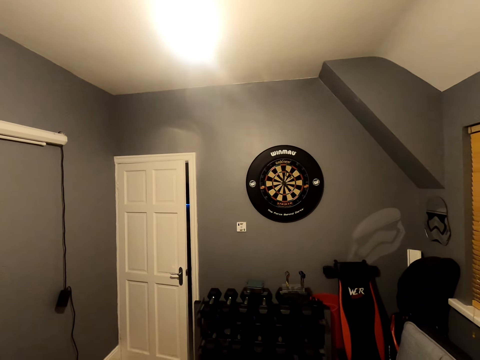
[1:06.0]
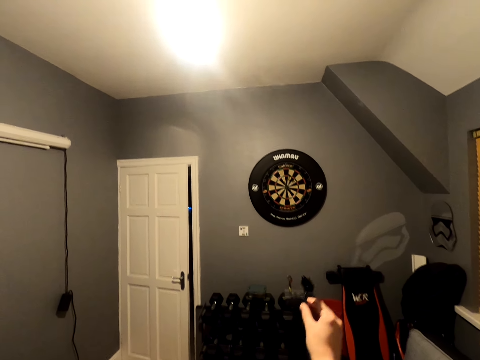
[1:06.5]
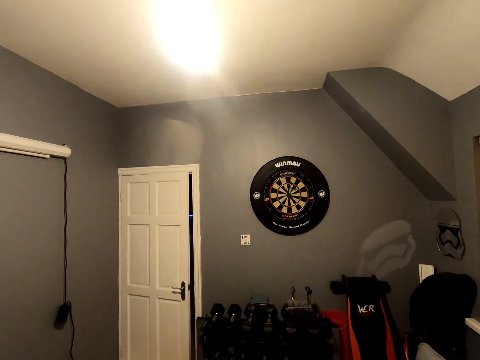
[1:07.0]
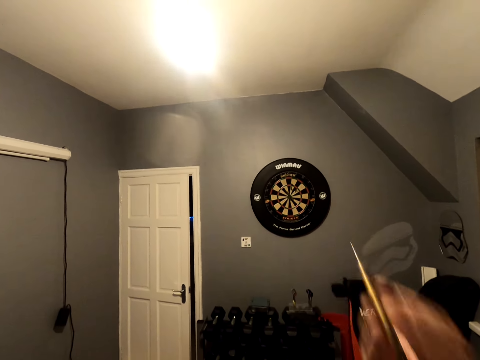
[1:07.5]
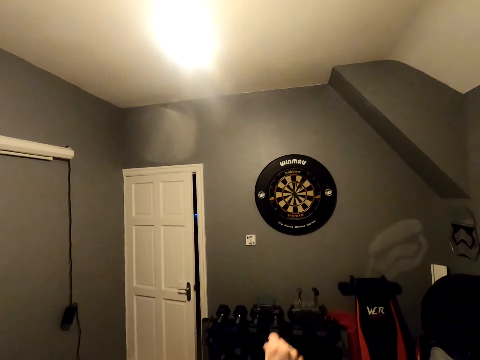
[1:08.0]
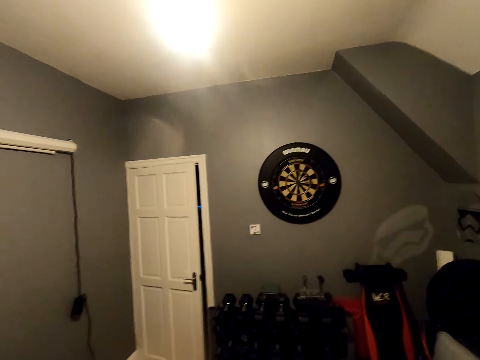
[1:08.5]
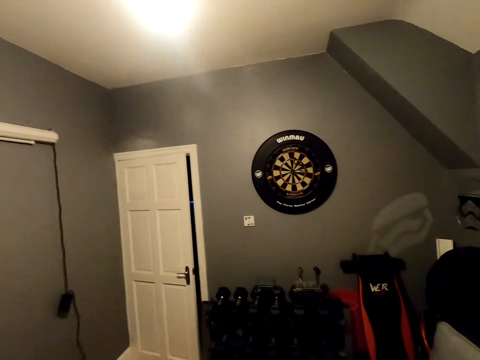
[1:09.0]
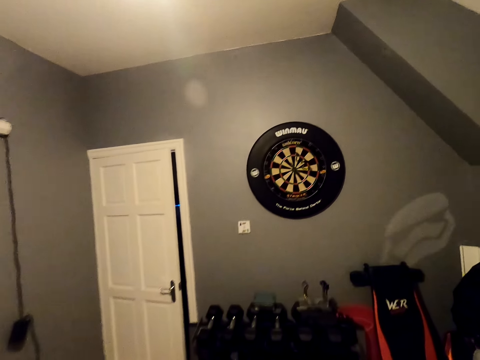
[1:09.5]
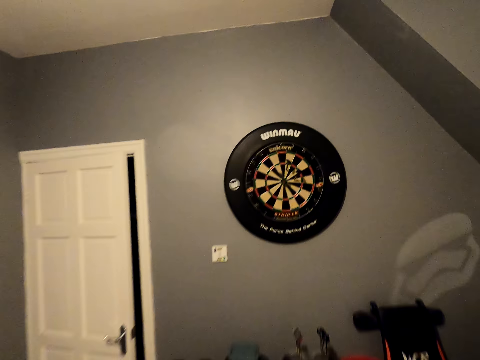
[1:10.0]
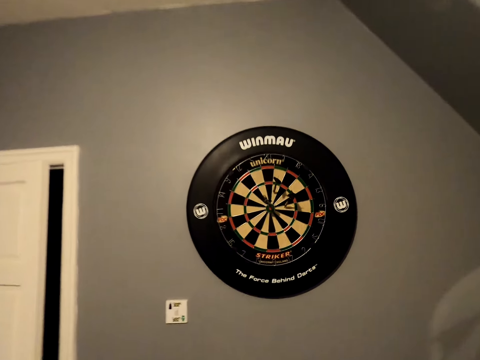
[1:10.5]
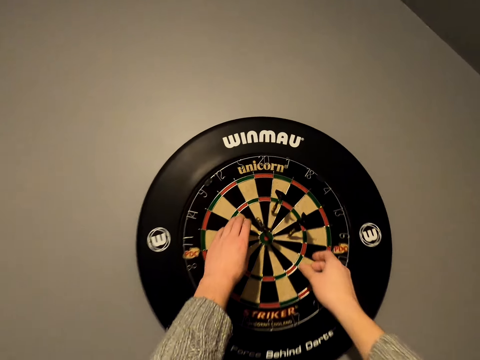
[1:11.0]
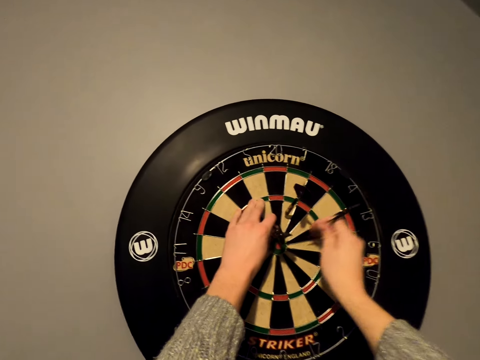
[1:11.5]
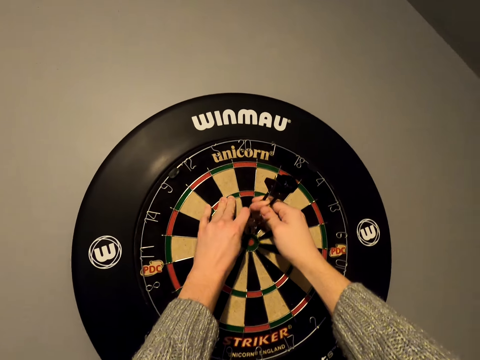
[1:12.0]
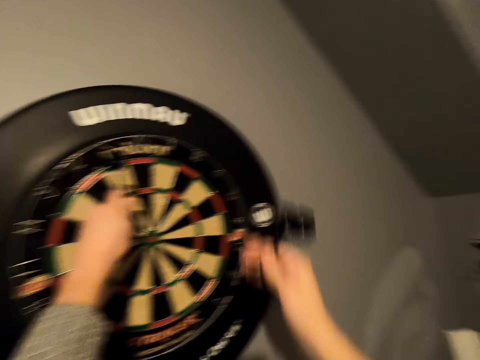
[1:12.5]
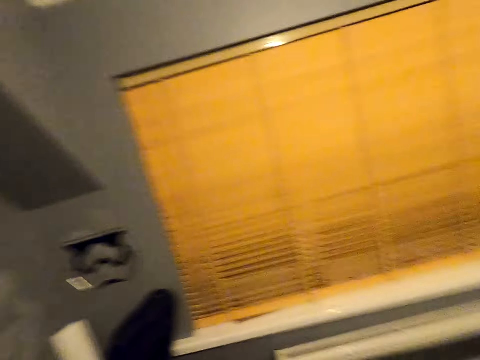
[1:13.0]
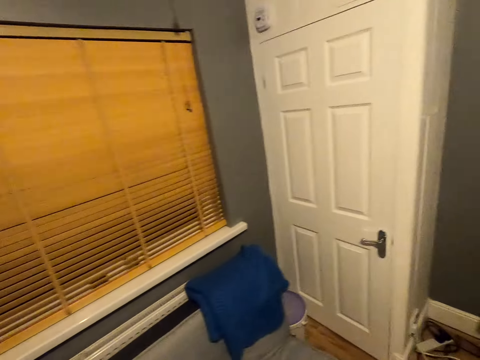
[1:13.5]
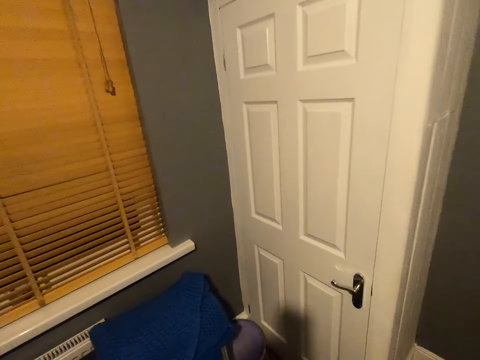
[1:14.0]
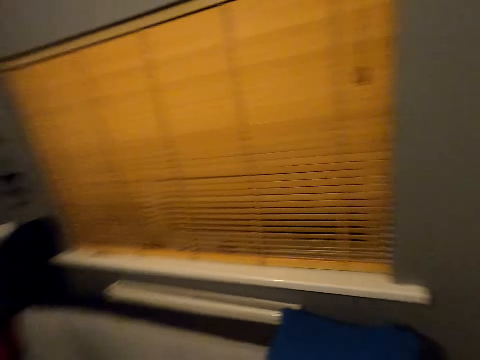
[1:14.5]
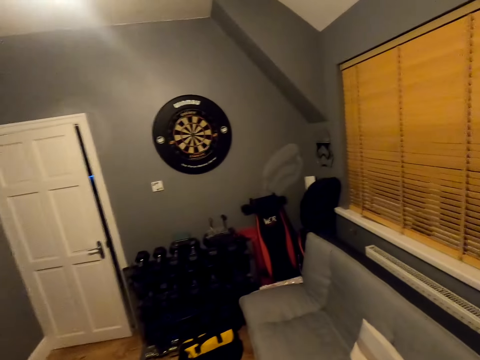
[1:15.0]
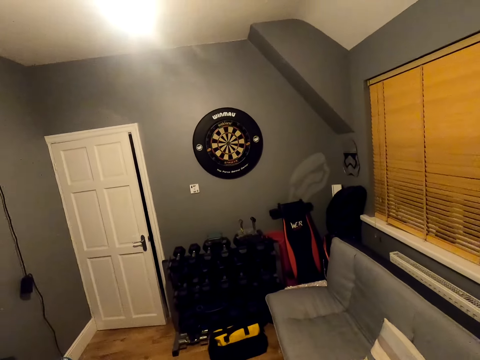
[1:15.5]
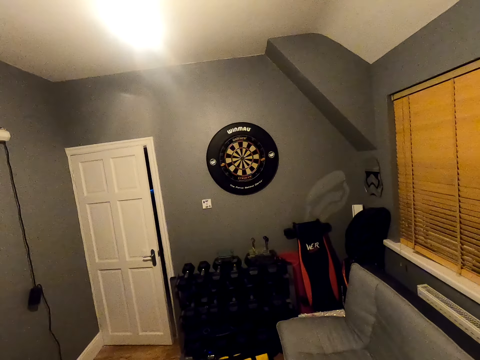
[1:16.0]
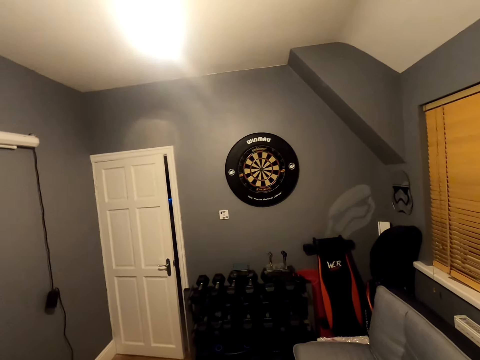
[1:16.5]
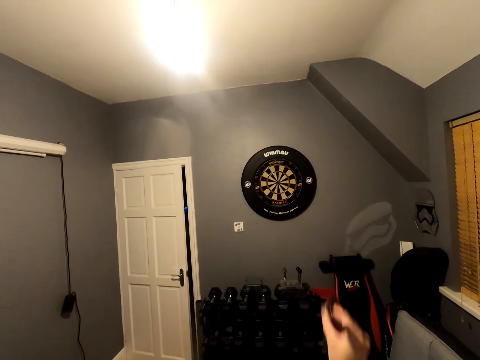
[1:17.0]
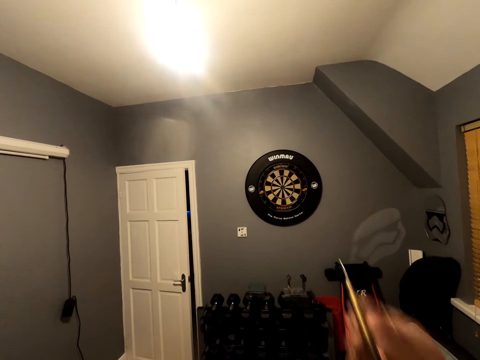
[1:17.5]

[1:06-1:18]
The camera wearer throws an arrow on a dart board. They walk around a room. They remove arrows from the dart board. They look around the room and walk around the room.

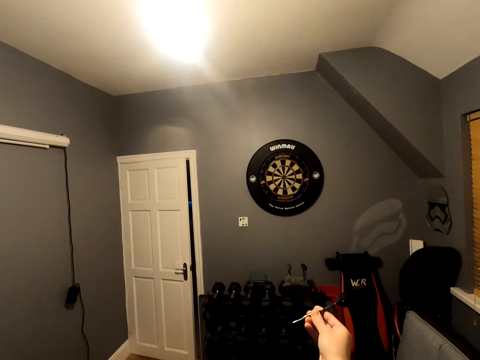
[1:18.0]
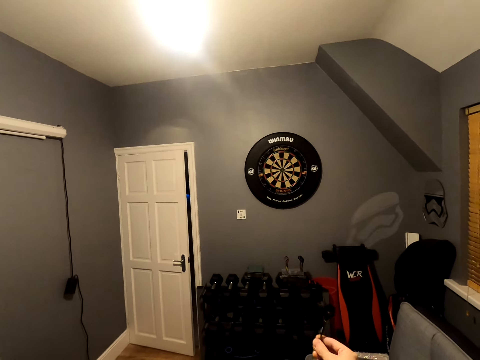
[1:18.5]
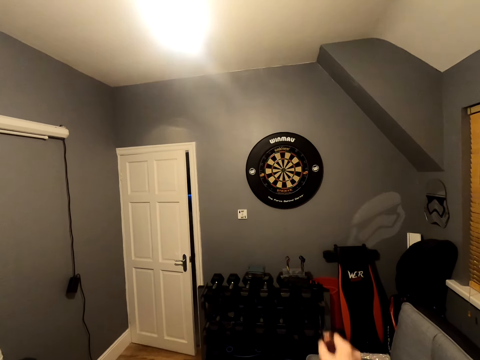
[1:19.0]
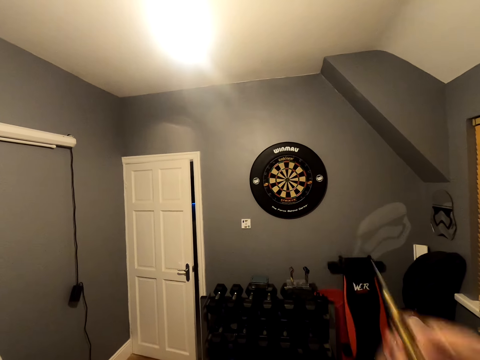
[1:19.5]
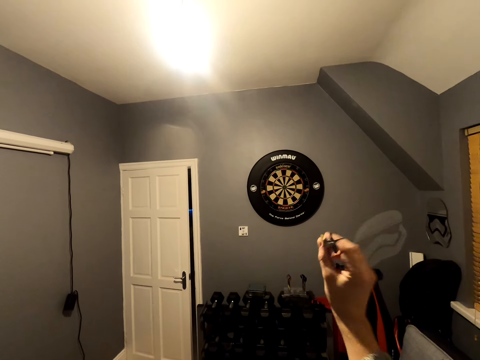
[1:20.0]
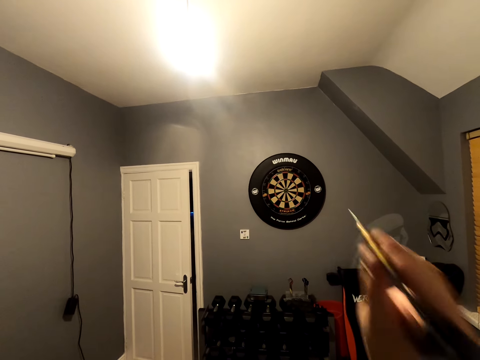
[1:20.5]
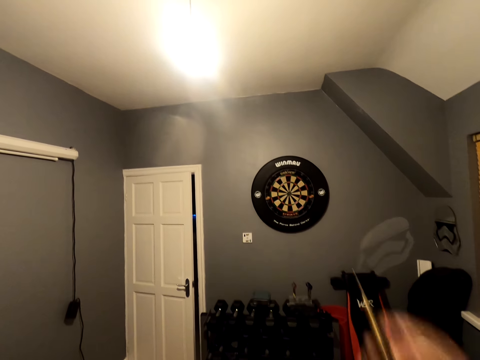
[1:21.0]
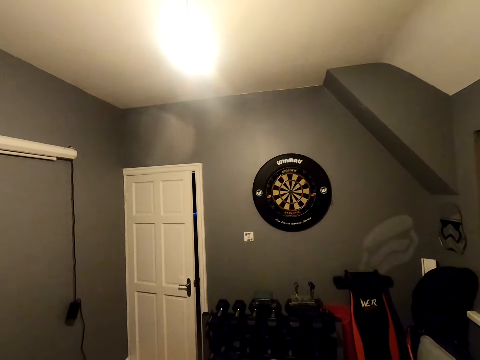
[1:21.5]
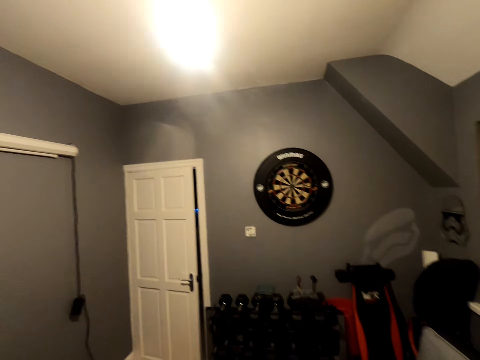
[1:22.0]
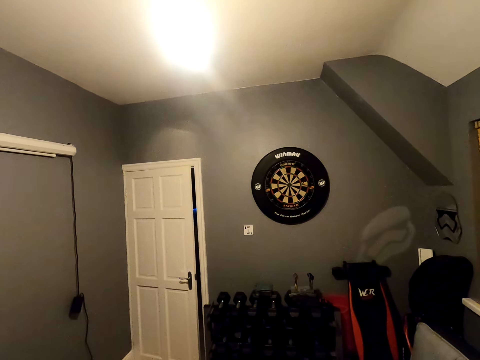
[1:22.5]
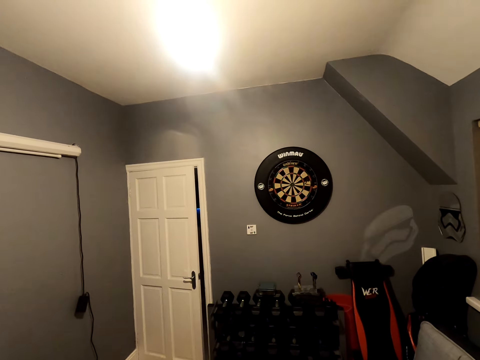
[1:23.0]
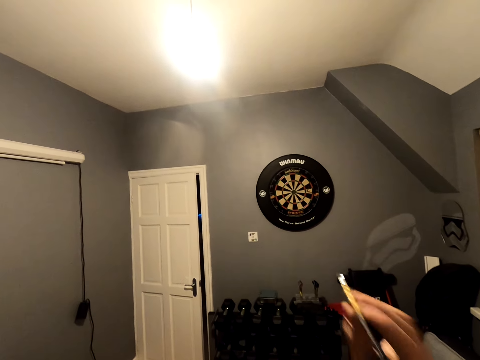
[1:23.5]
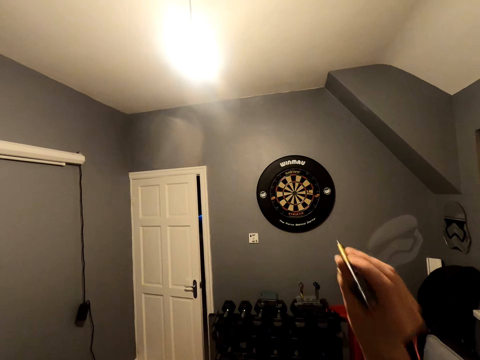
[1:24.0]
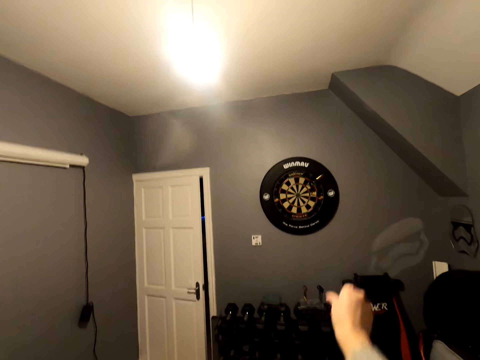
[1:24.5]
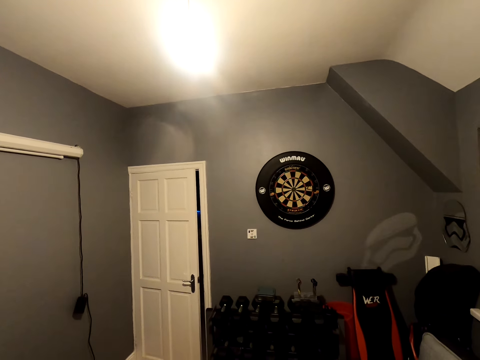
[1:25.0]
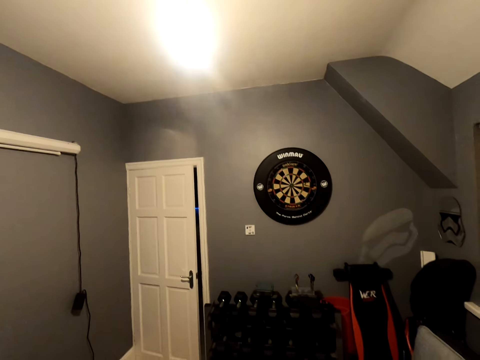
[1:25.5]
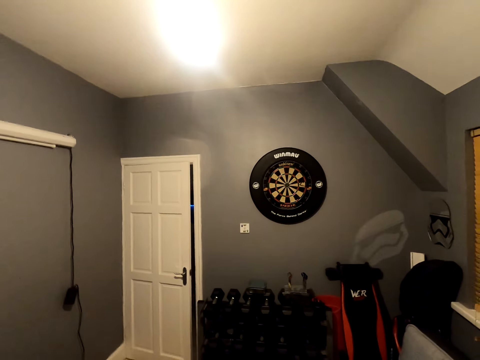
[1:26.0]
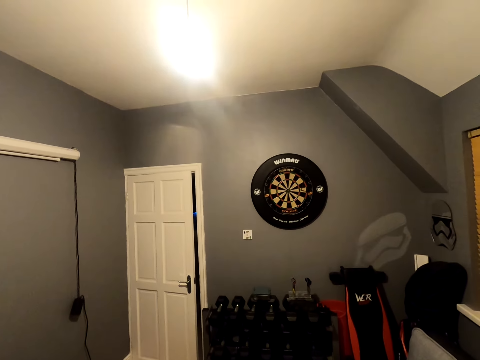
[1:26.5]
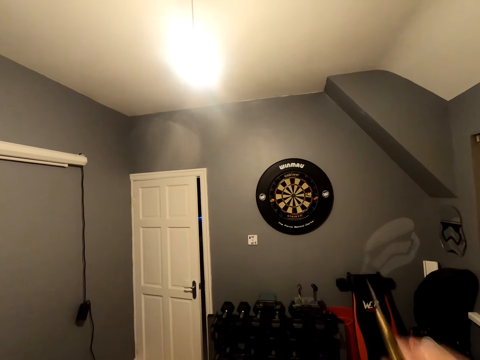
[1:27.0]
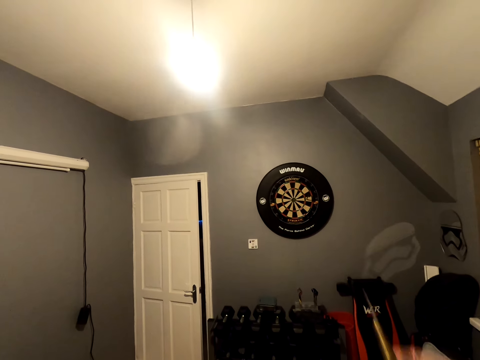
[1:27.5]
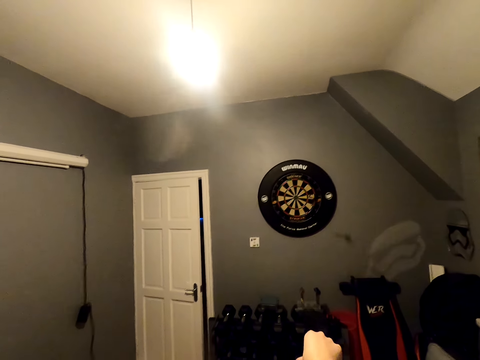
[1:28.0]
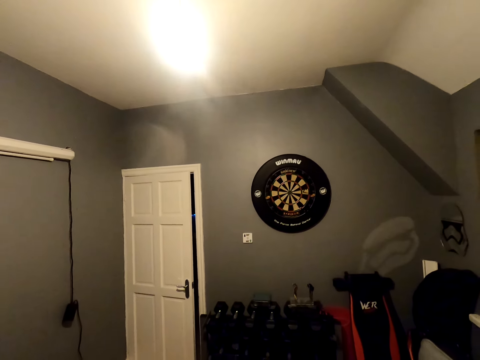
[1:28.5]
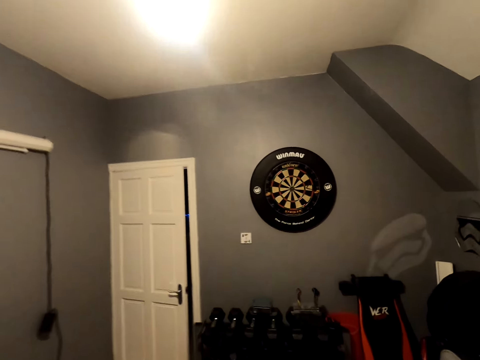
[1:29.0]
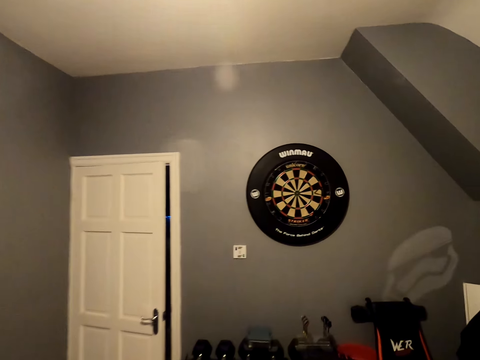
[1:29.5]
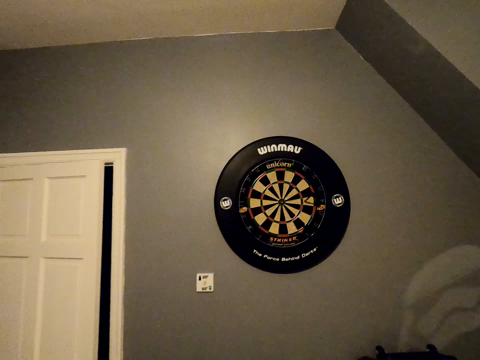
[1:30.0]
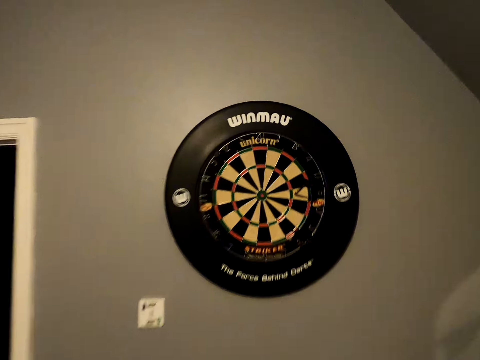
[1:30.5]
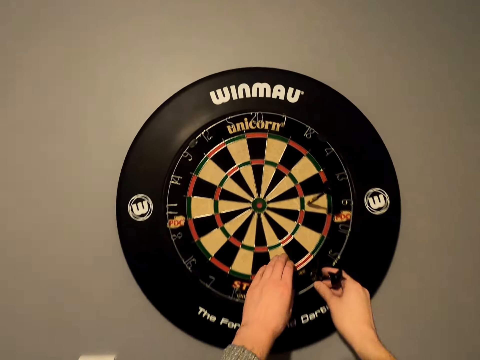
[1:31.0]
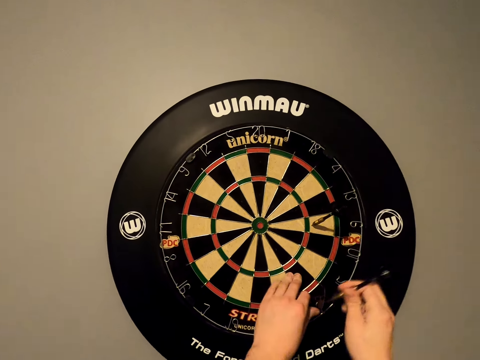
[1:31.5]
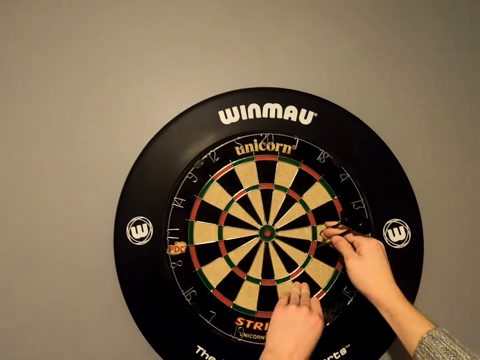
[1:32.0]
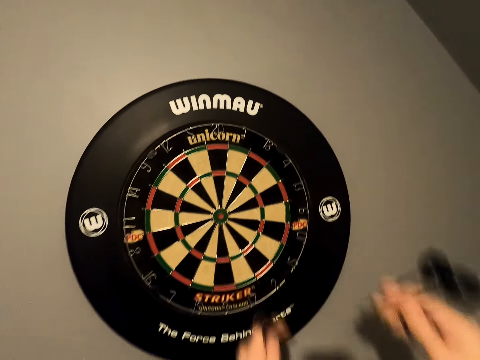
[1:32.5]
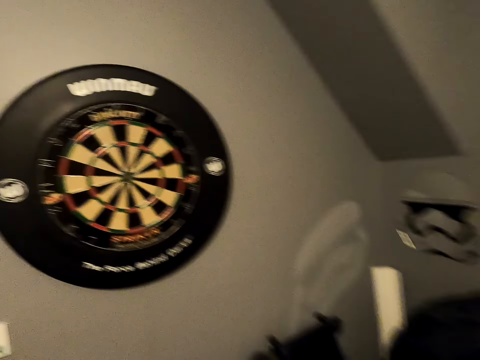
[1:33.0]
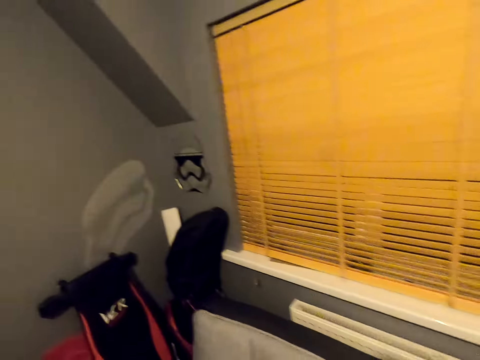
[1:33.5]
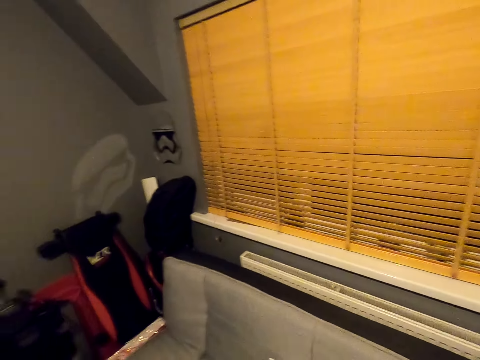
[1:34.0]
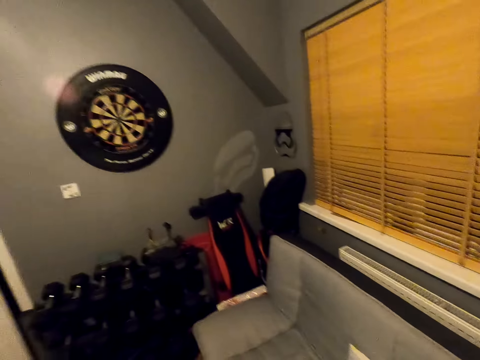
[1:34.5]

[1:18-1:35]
The camera wearer throws an arrow on a dart board. They look around a room. They throw an arrow on the dart board. They look around the room. They throw an arrow on the dart board. They walk around the room. They remove arrows from the dart board. They walk around the room.
